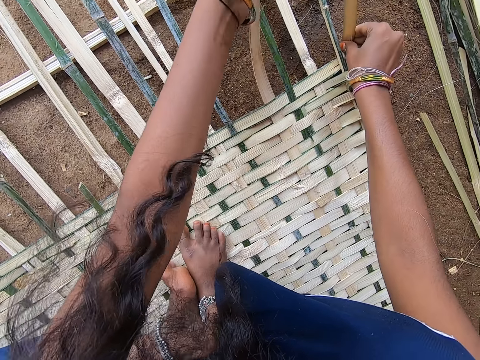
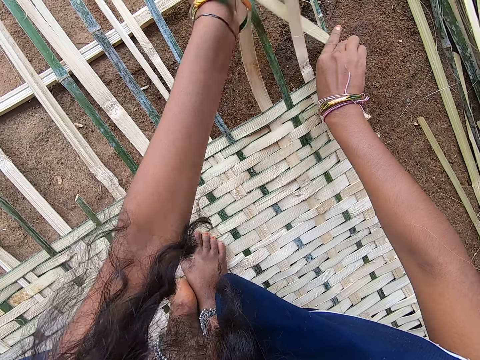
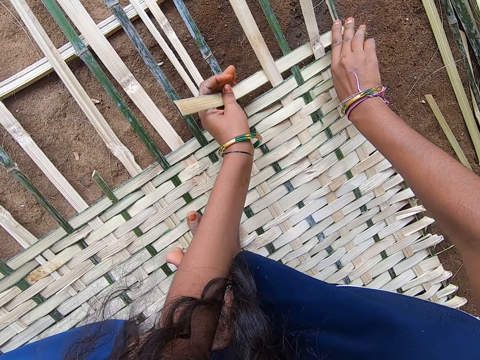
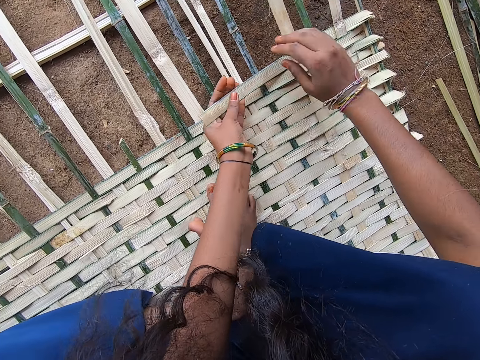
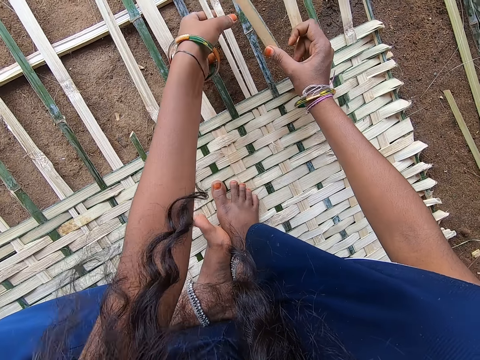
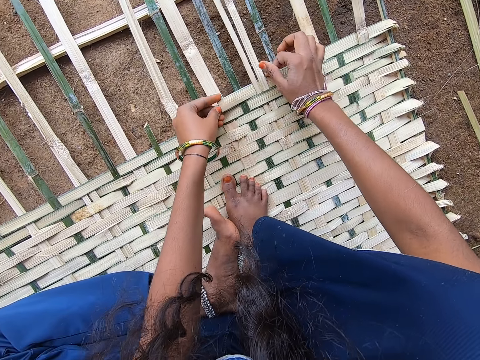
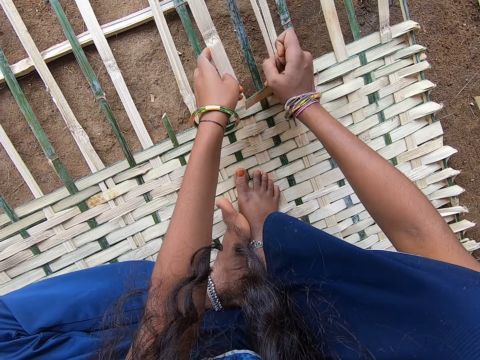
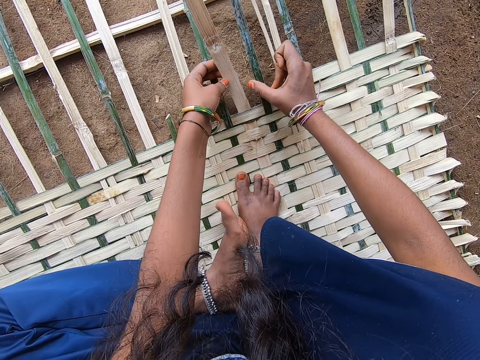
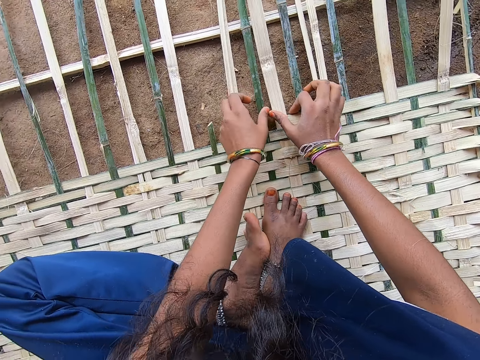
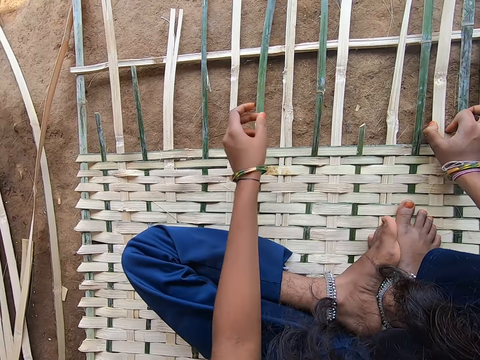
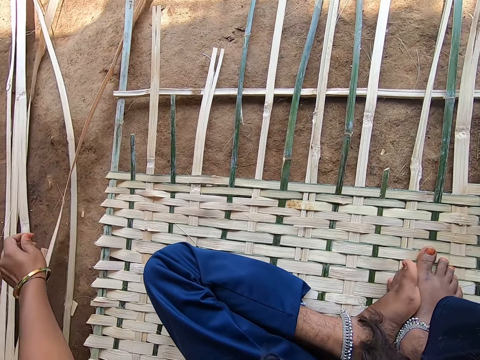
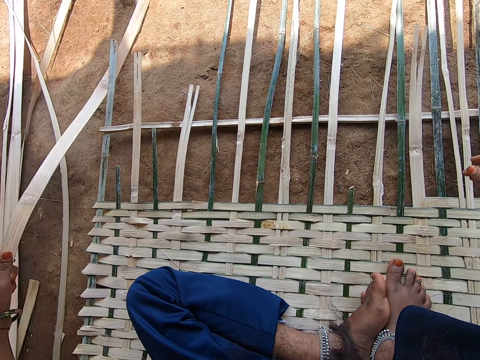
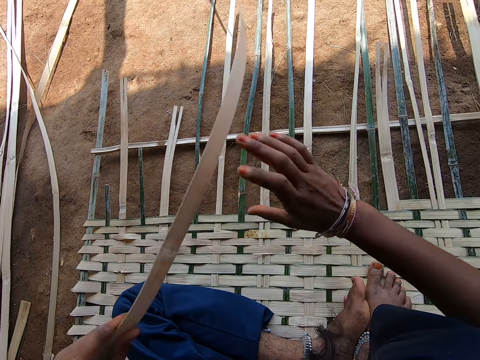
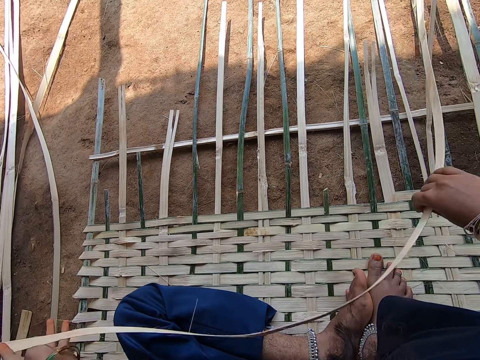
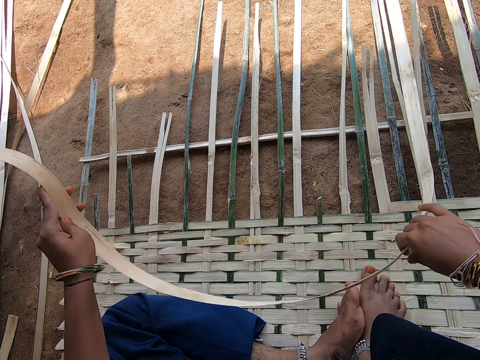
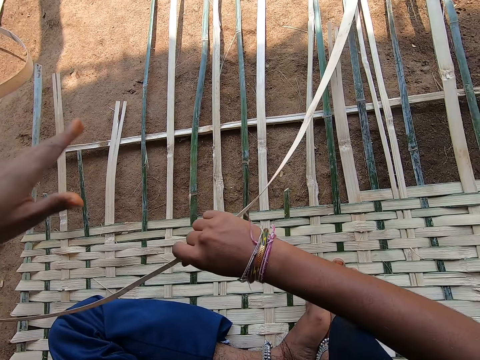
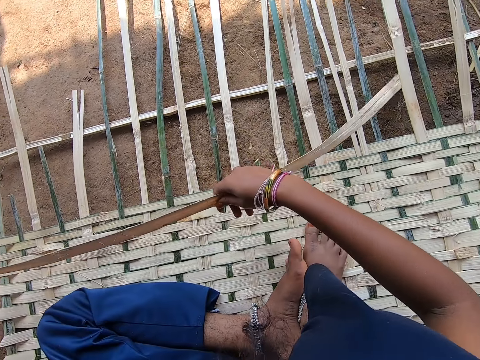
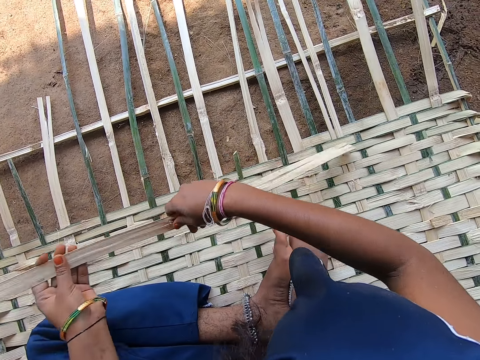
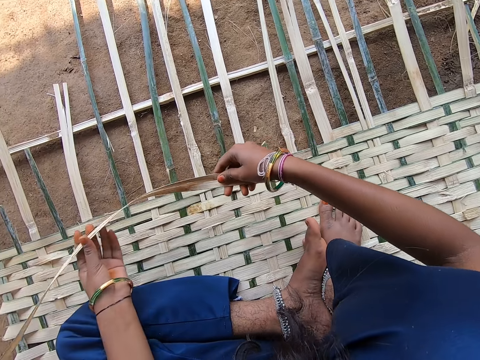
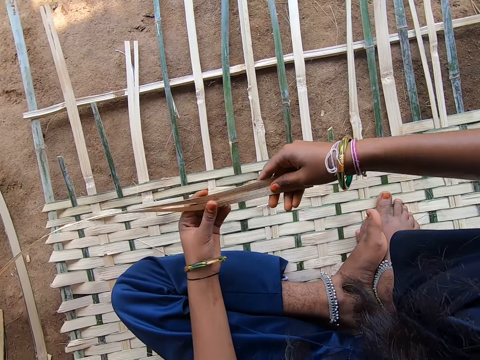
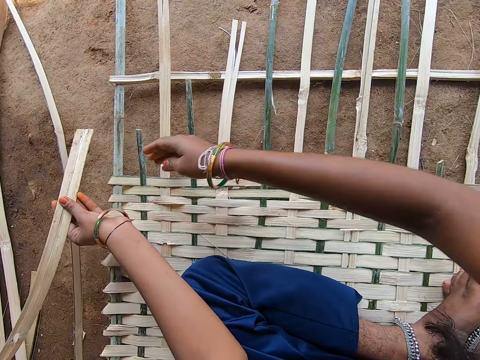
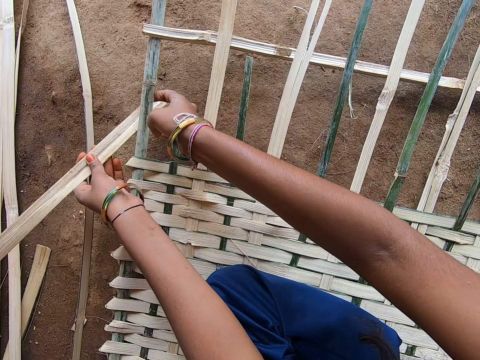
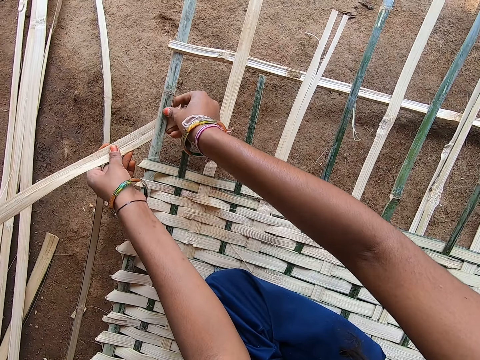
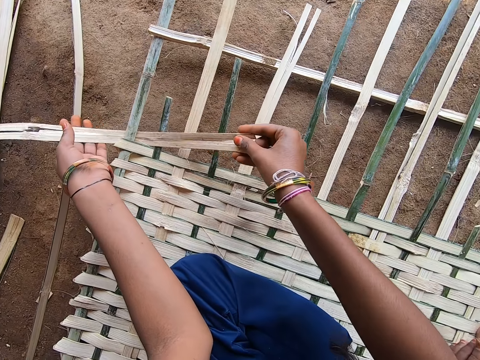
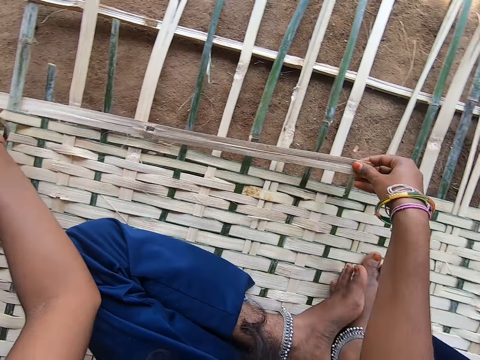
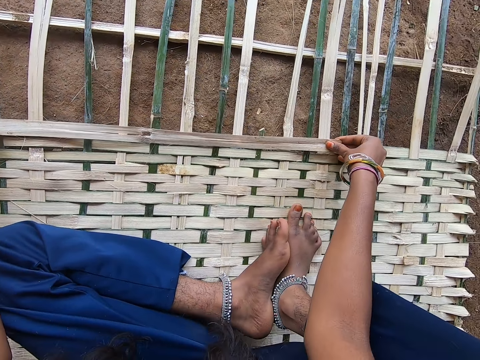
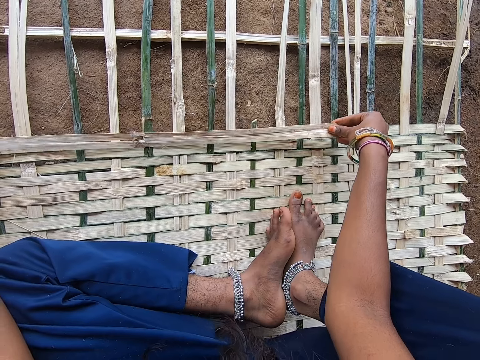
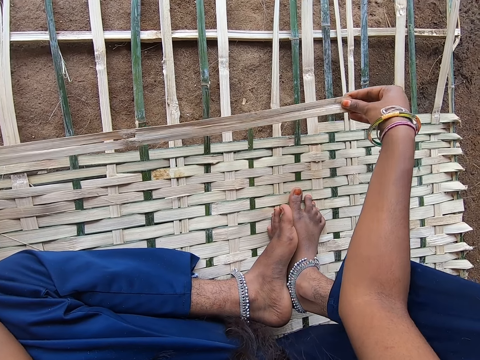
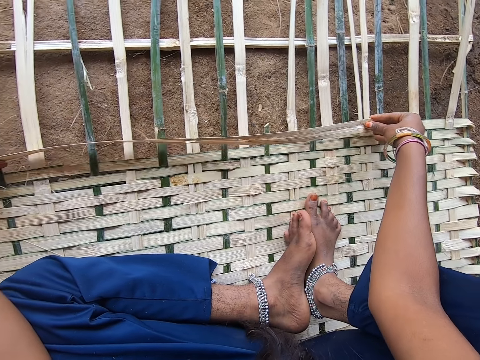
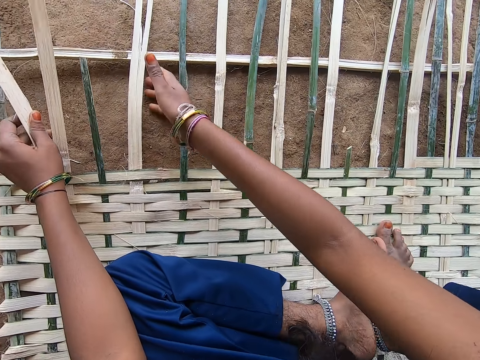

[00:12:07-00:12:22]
The camera wearer bends the palm leaf. They take a reed or palm leaf from the ground. They bend the palm leaf with both hands and hold the palm leaf with both hands. They weave the reed with hands.

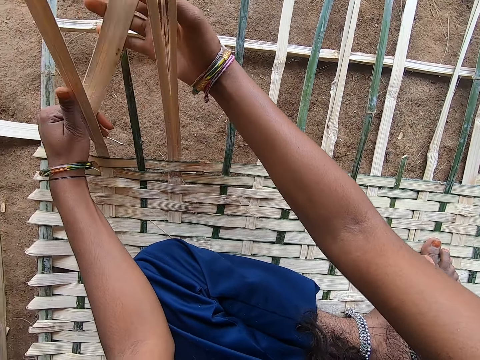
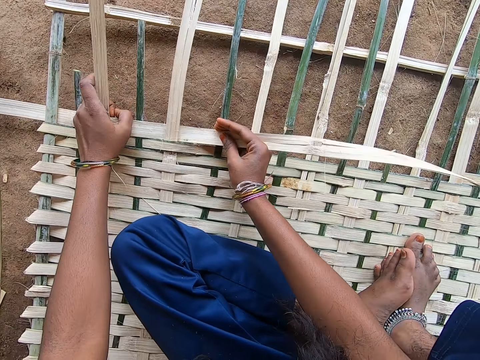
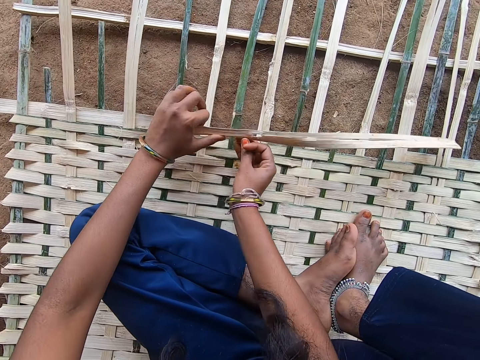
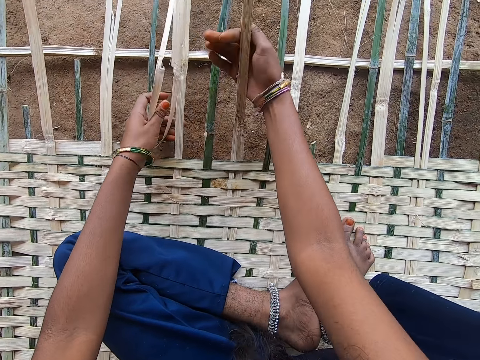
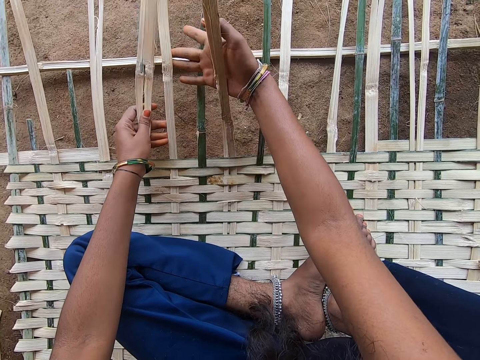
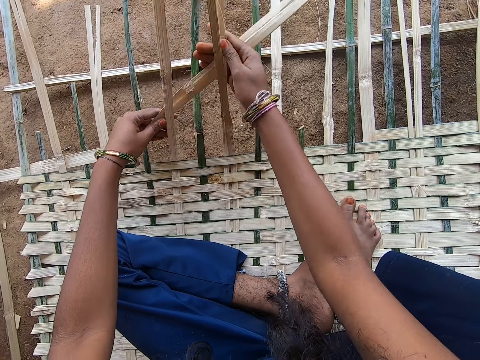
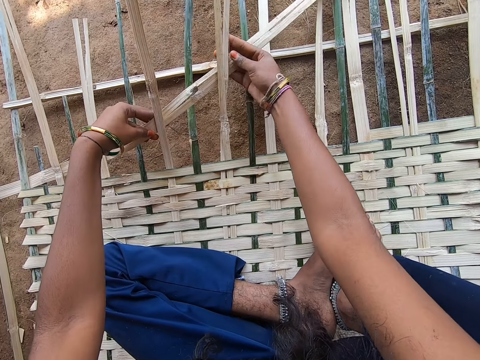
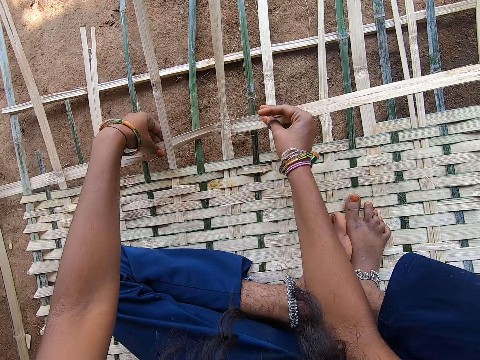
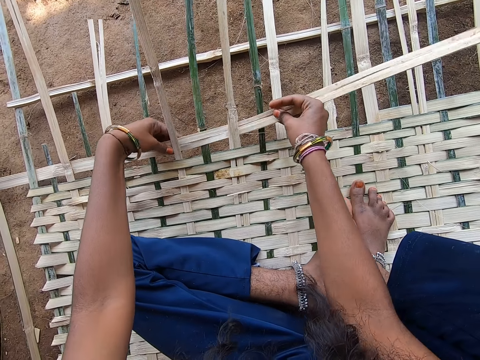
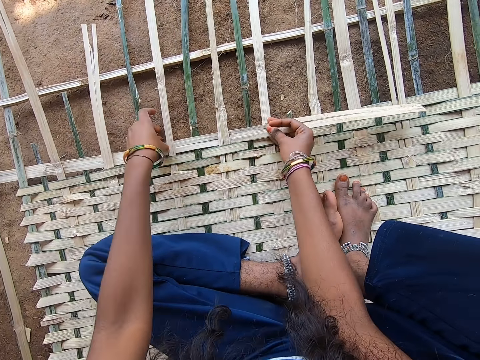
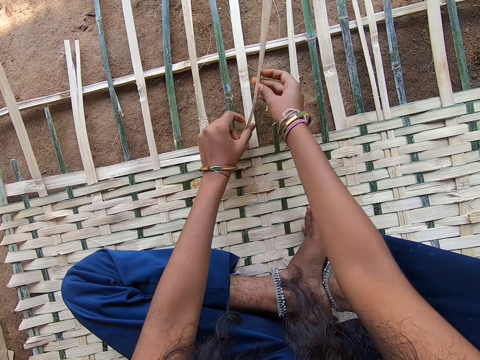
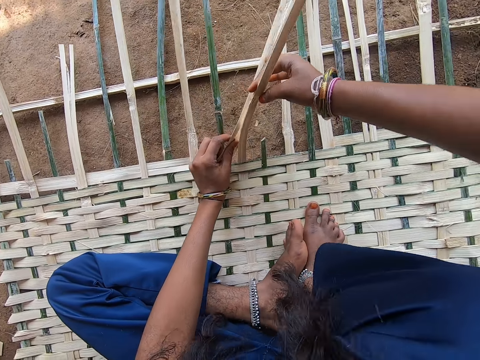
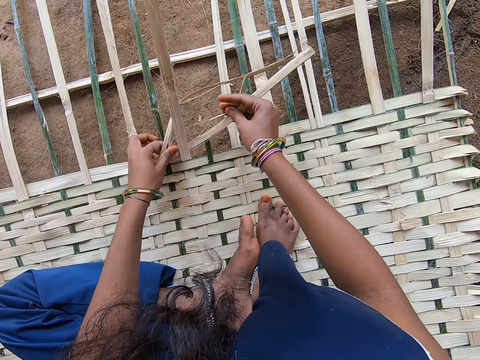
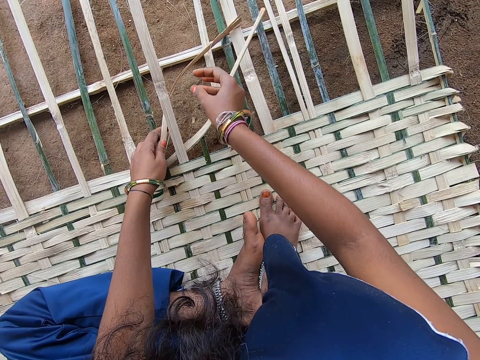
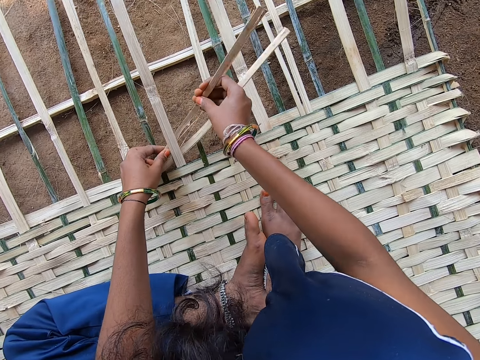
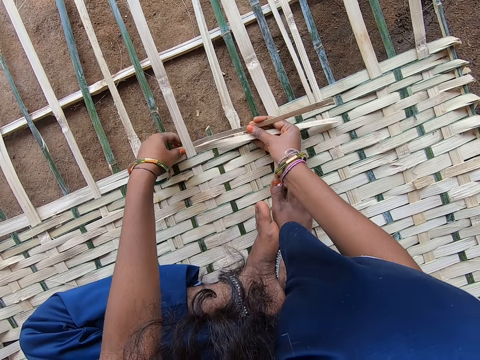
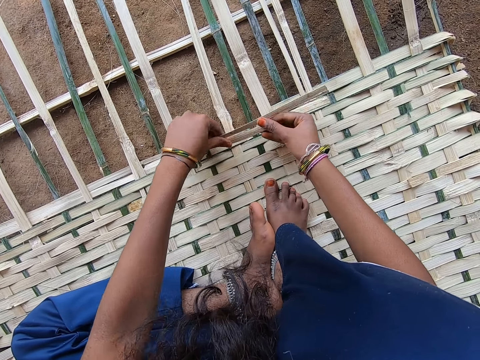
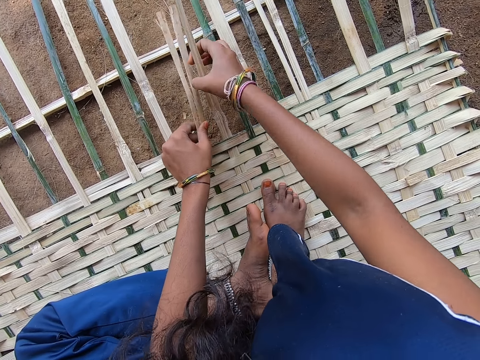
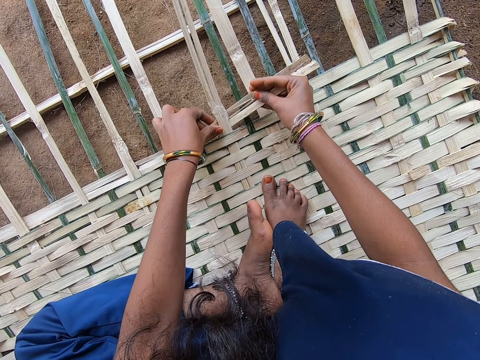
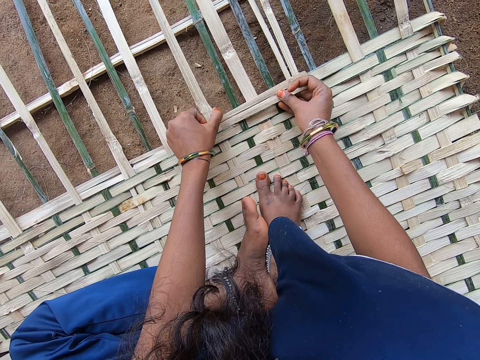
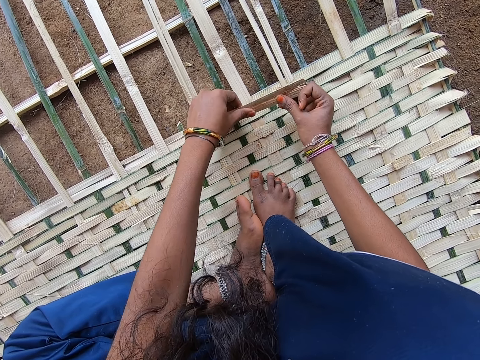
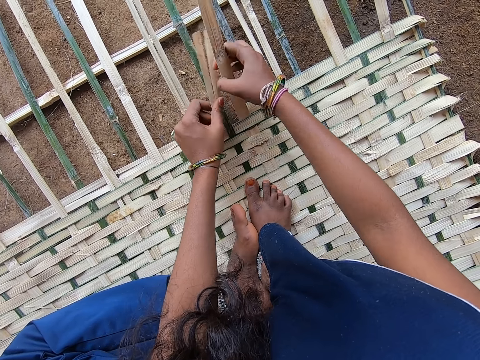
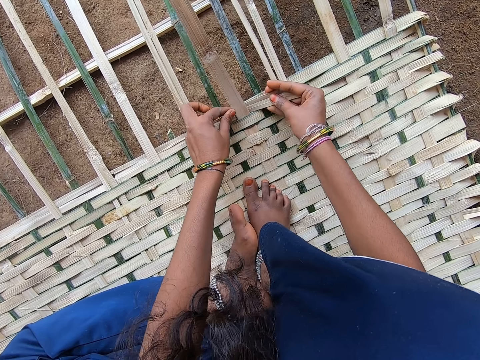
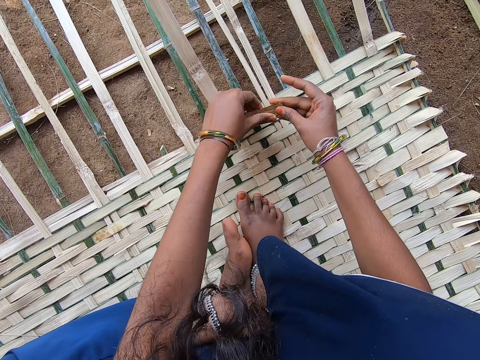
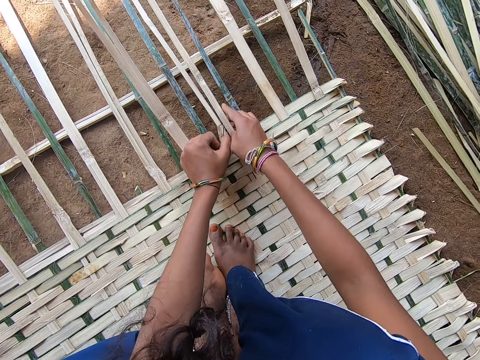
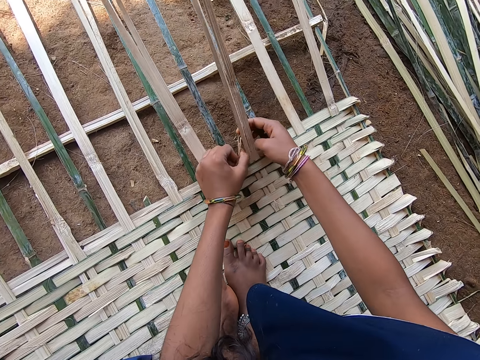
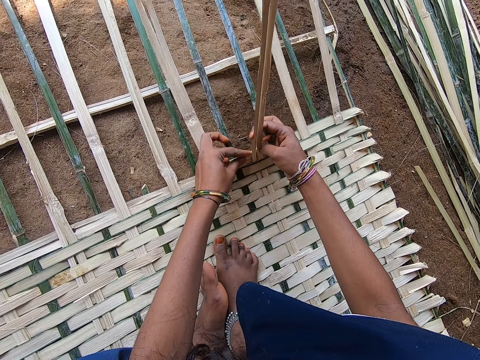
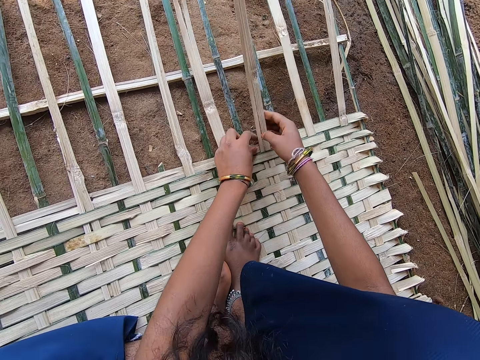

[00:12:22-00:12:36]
The camera wearer weaves the mat.
